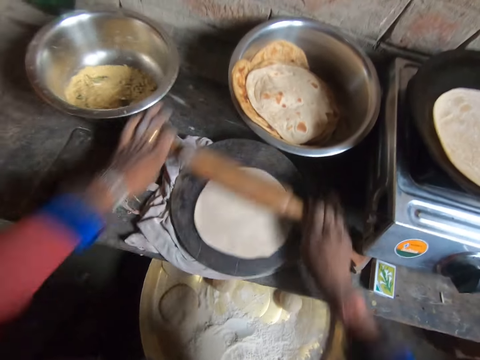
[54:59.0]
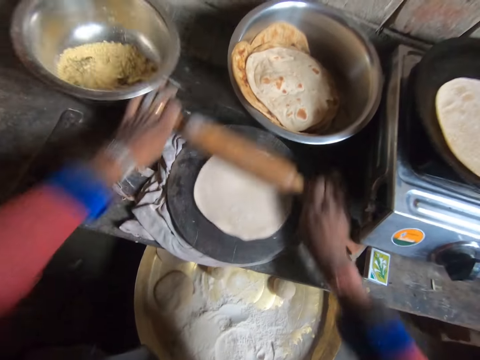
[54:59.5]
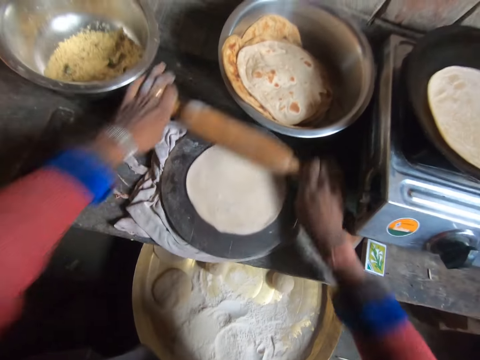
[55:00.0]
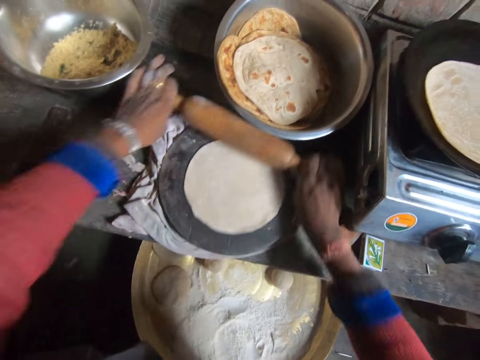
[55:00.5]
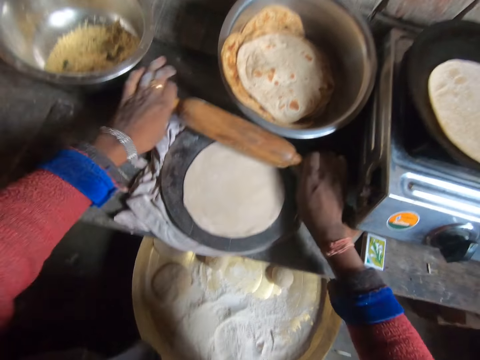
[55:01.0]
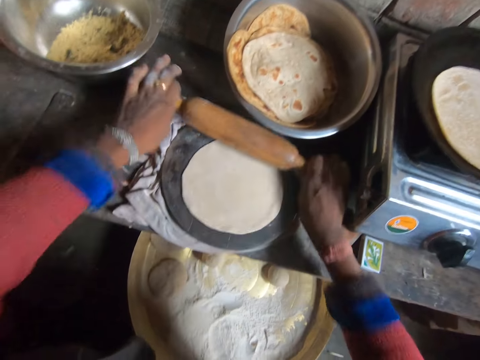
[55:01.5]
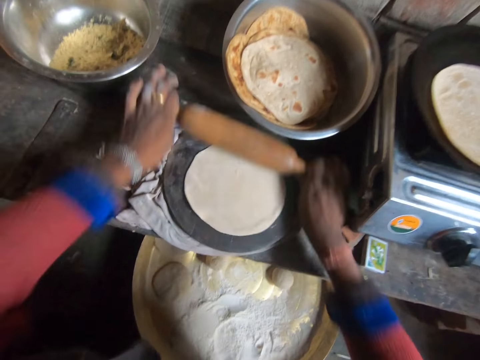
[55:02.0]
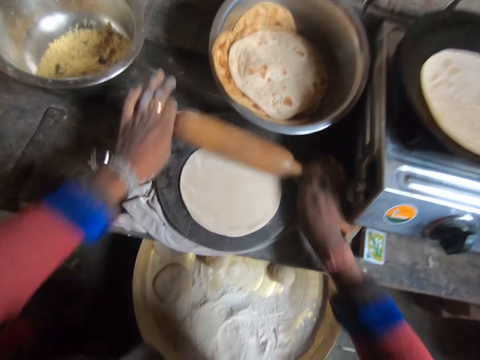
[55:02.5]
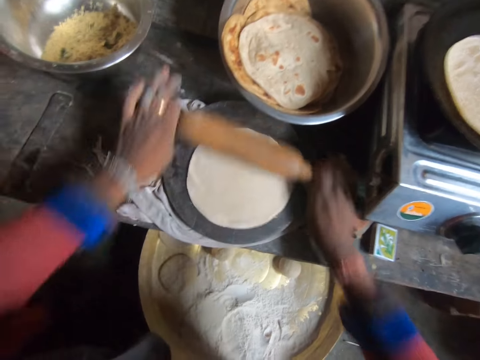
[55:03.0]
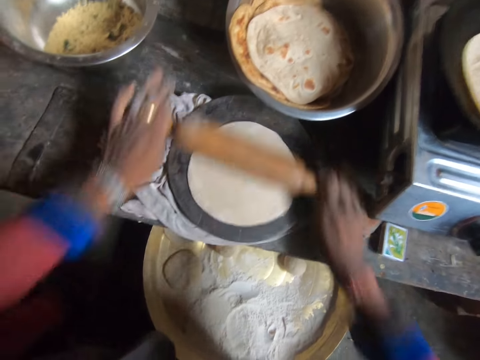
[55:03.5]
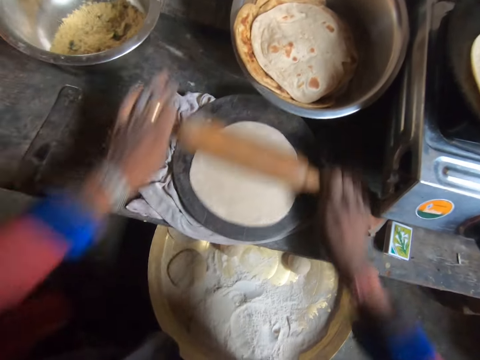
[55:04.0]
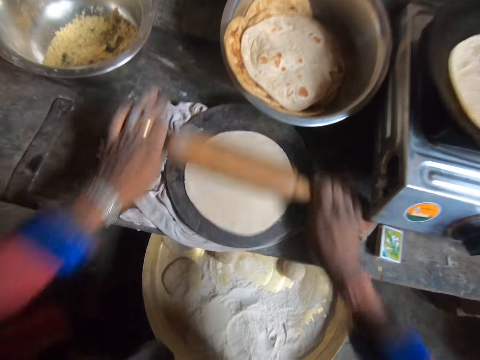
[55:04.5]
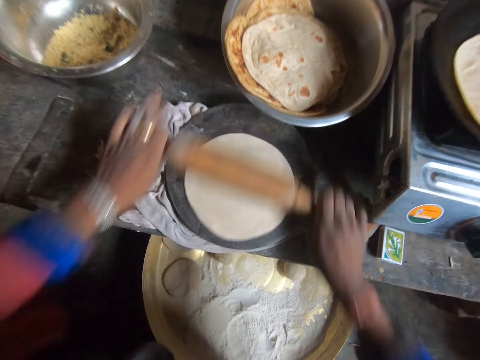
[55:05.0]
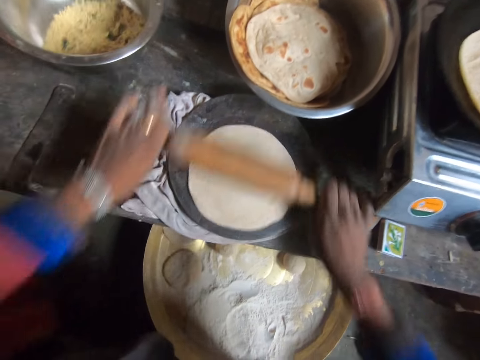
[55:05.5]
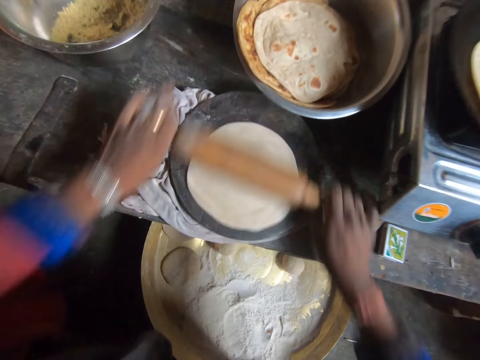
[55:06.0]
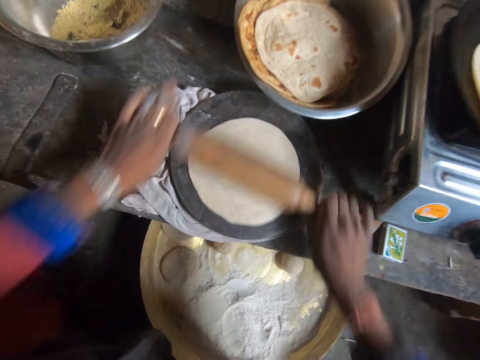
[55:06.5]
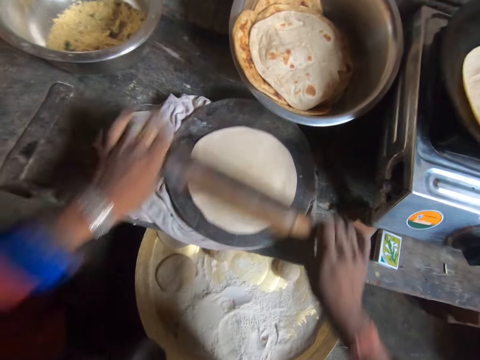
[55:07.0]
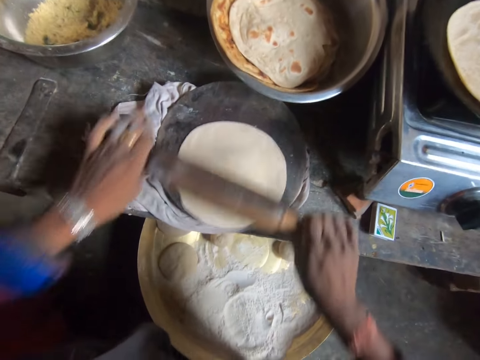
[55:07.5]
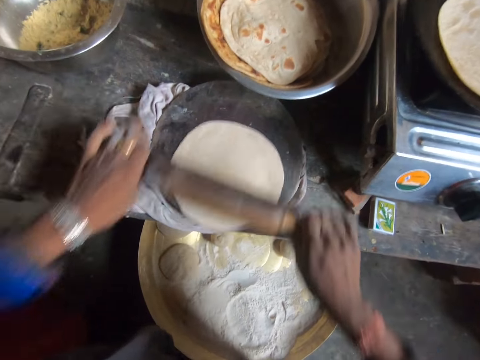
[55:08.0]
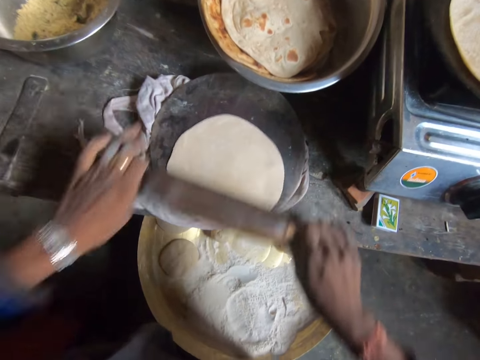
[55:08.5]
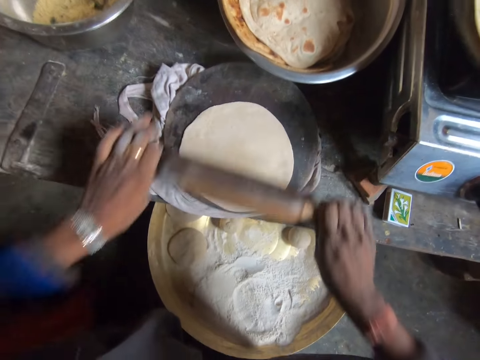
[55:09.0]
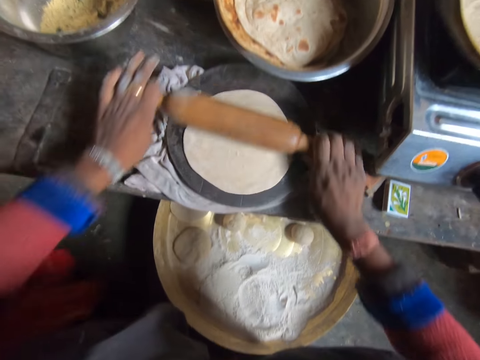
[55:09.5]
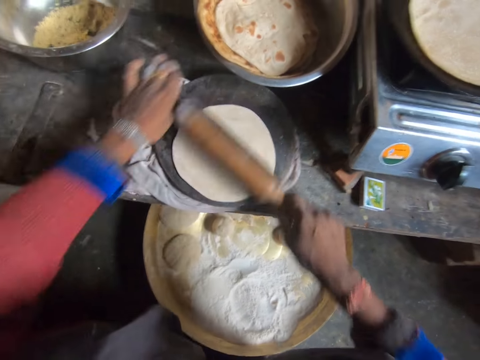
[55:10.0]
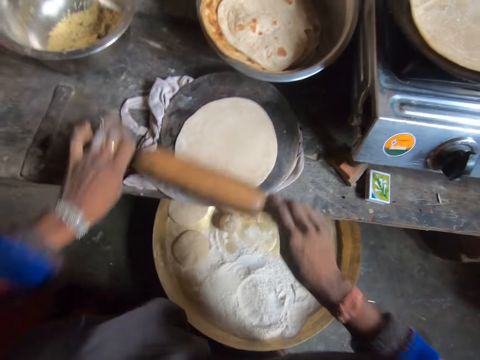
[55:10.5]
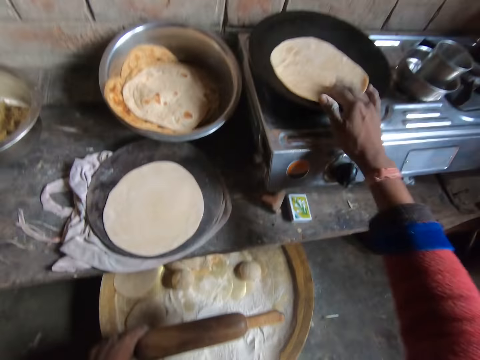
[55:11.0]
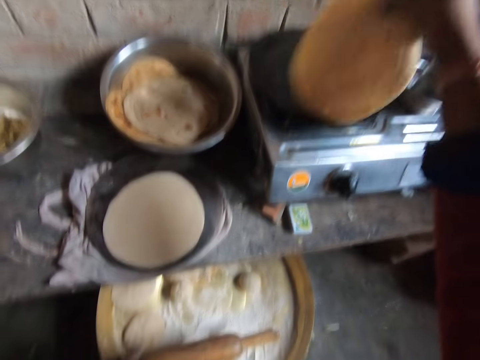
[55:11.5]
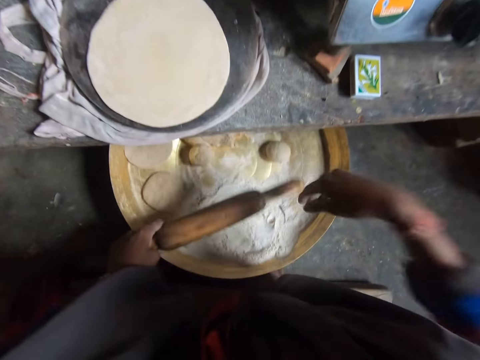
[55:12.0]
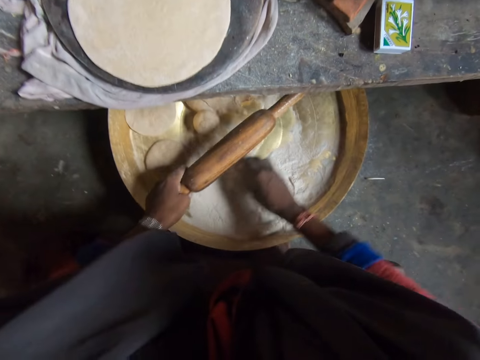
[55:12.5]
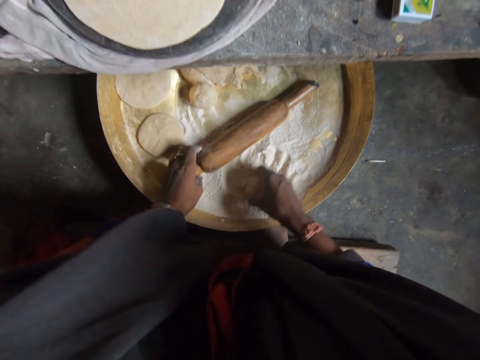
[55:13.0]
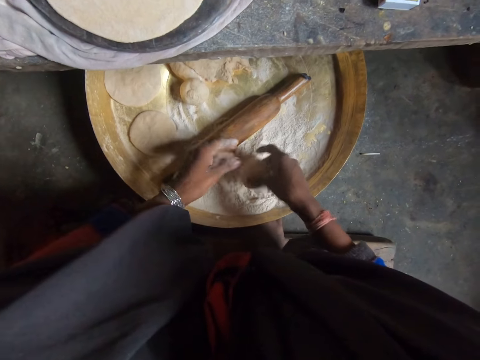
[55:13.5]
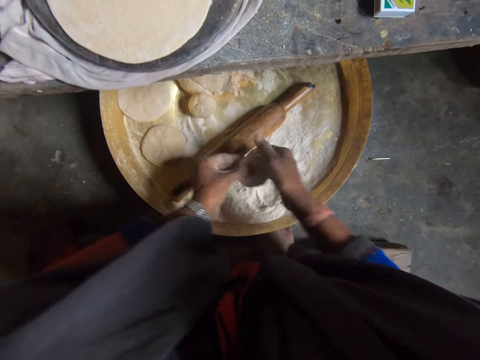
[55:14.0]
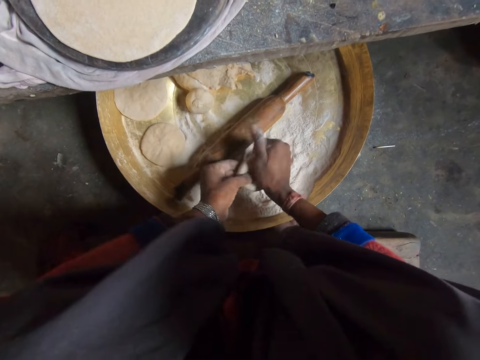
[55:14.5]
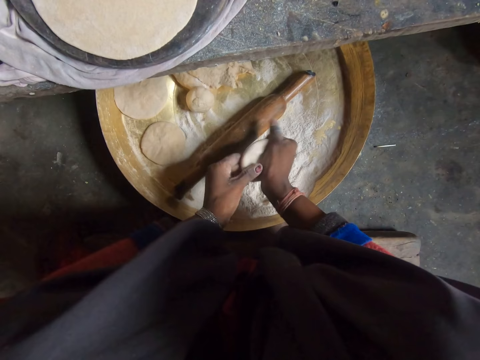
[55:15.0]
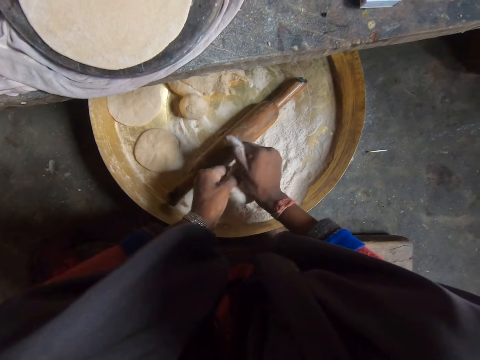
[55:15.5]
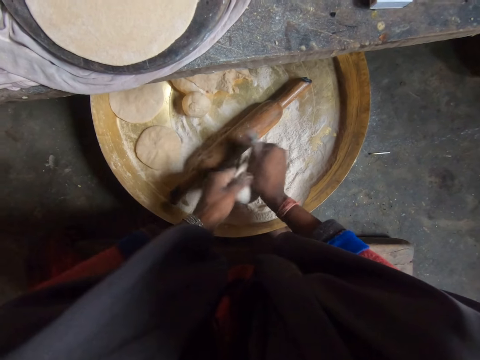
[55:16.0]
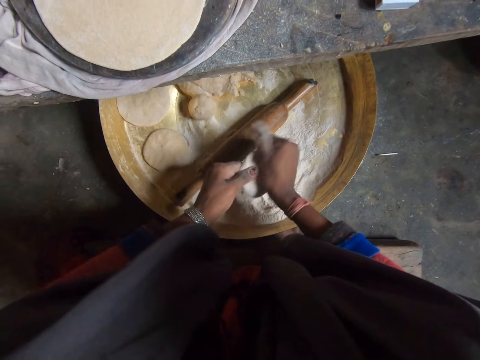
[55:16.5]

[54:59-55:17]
The camera wearer flips the flat bread in the pan with her right hand. She moves a round dough on a tray and turns the round dough in flour on the tray. She picks another dough from the container on the ground with her right hand. She drops the rolling pin into the container on the ground with her left hand. She rotates the dough between the hands. She kneads the dough with both hands.

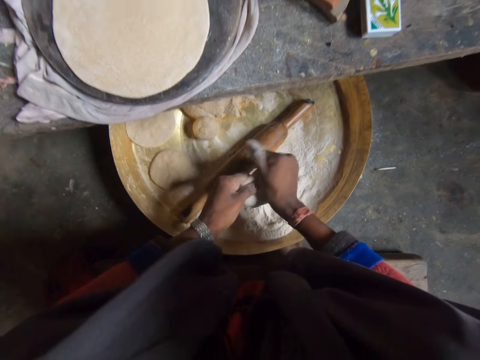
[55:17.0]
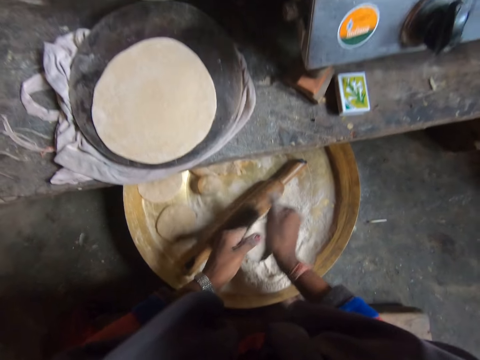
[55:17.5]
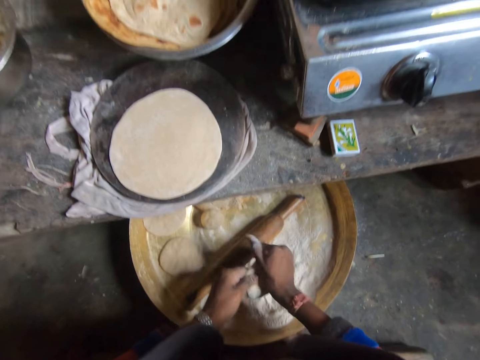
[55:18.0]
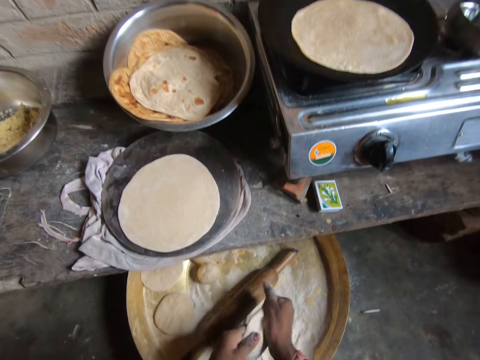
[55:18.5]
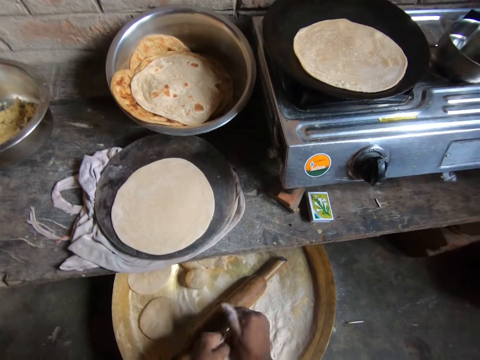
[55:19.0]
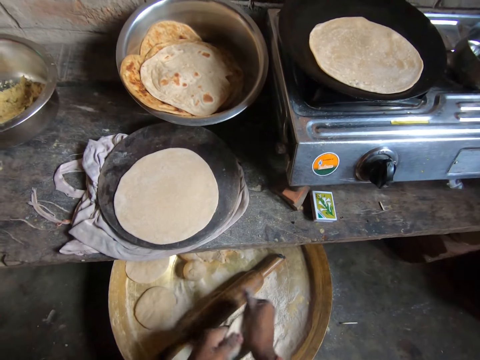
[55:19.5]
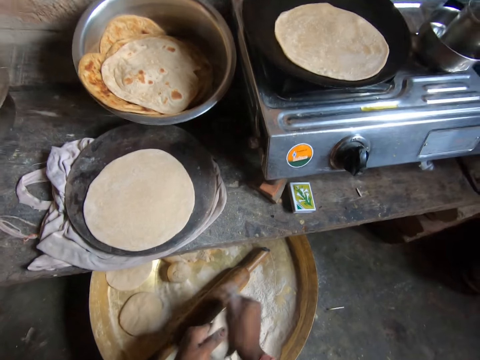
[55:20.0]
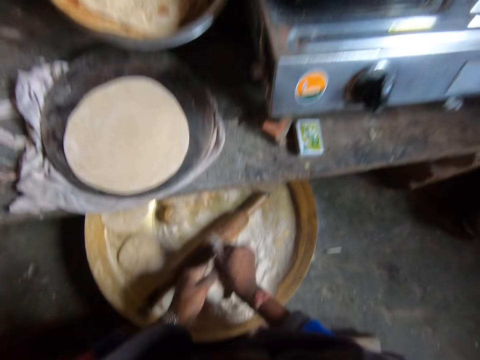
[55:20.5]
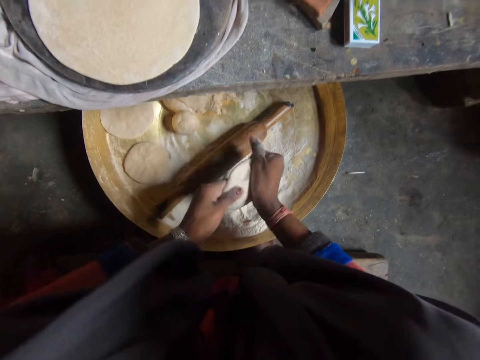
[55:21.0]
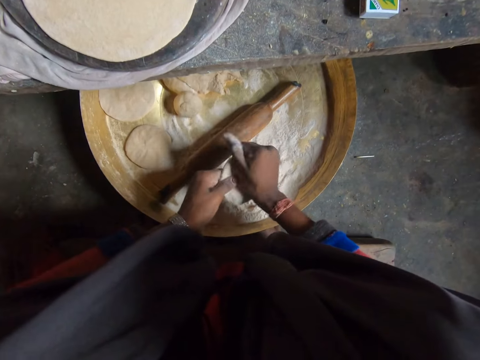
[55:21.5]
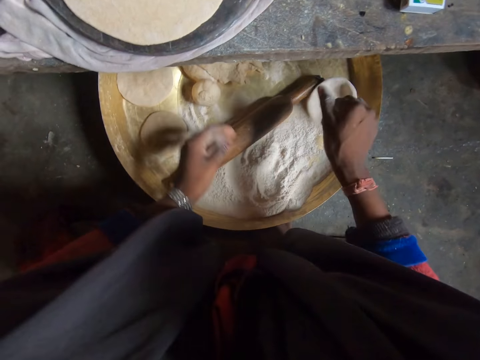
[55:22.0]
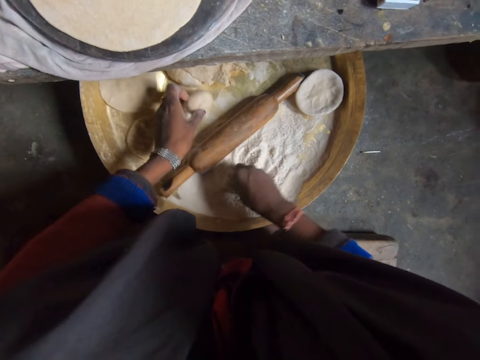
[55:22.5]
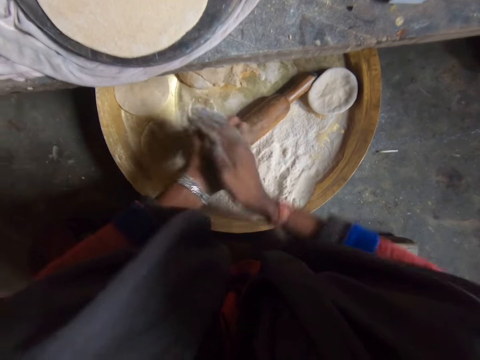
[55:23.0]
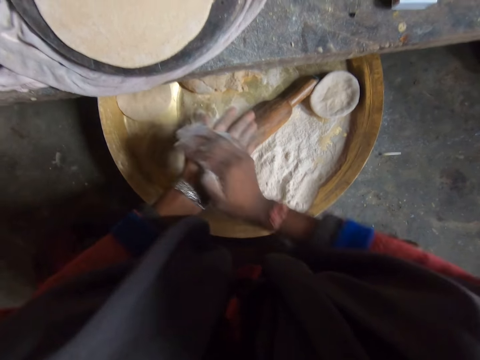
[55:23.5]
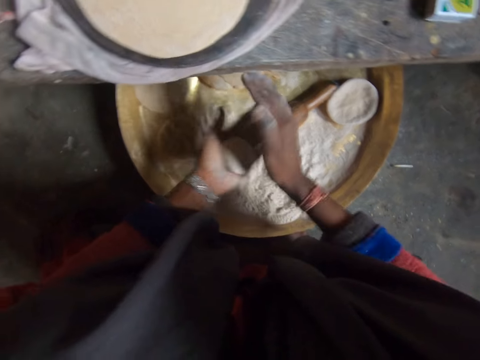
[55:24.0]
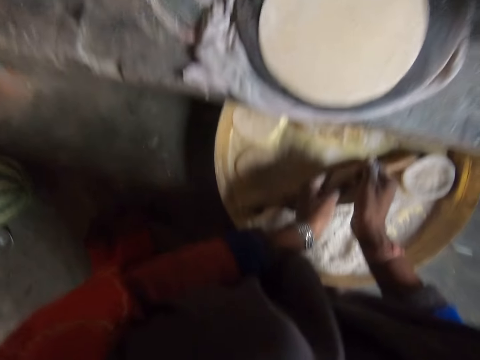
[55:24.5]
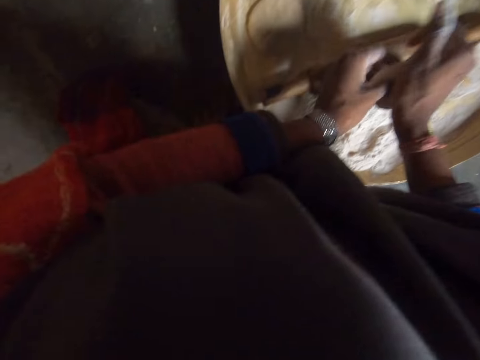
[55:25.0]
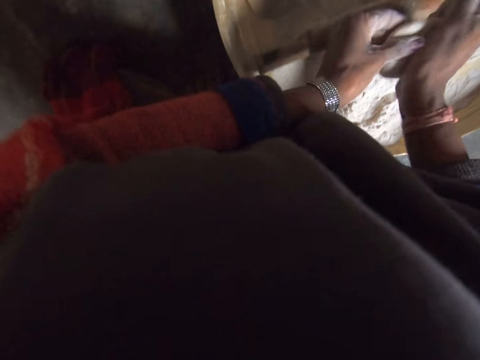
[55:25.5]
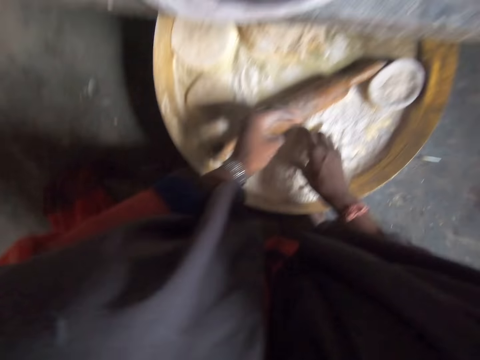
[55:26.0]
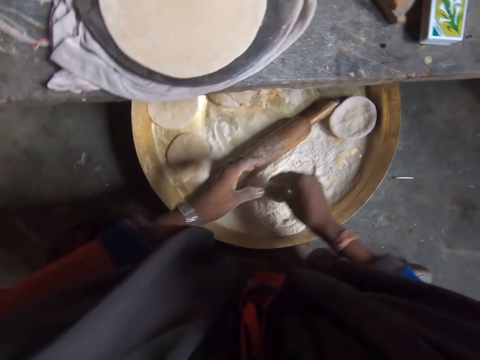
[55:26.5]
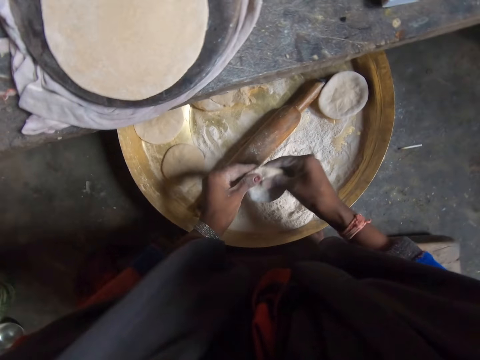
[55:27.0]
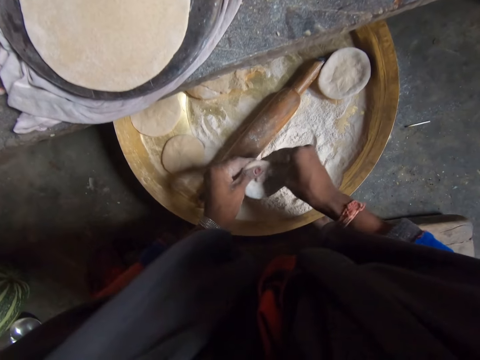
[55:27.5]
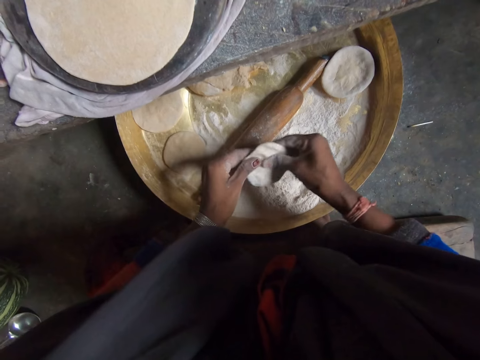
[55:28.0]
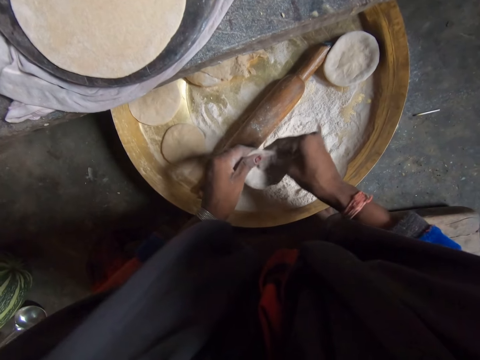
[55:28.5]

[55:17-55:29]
The camera wearer drops the dough in the container on the ground with her hand. She picks the first dough with her left hand. She picks flour from the tray, rubs the flour against another round dough, and rotates the round dough between the hands. She taps the round dough with the right hand. She kneads the dough with both hands. She moves the flat dough between the hands. She puts the flat dough in flour on the tray. She rubs the dough with the flour in the container on the ground with her right hand. She shapes the flat dough with the hands. She continues to knead the dough with both hands.
